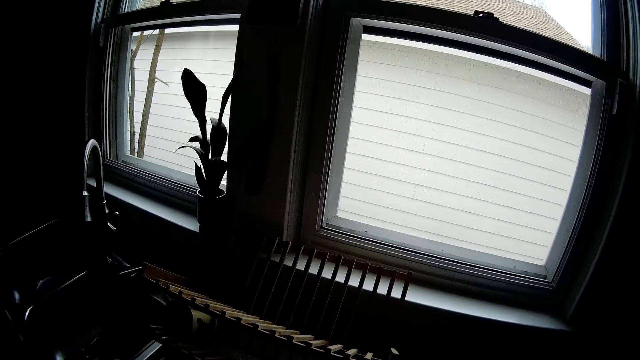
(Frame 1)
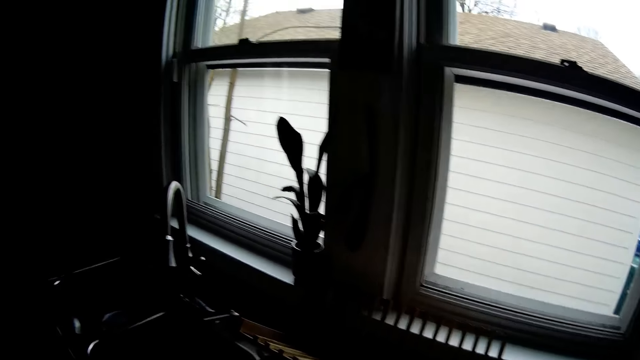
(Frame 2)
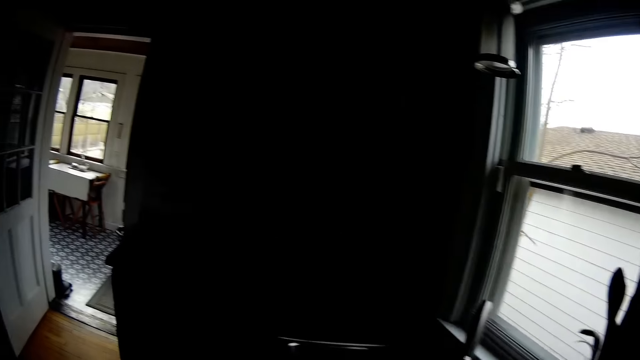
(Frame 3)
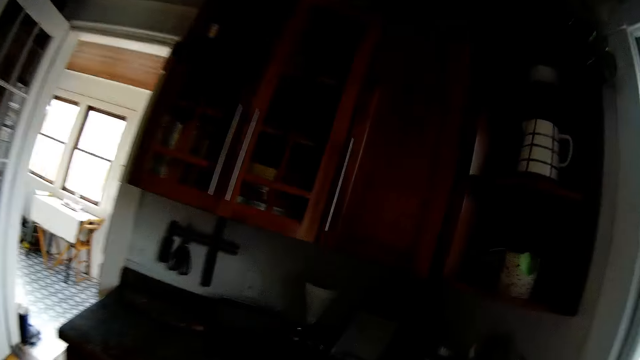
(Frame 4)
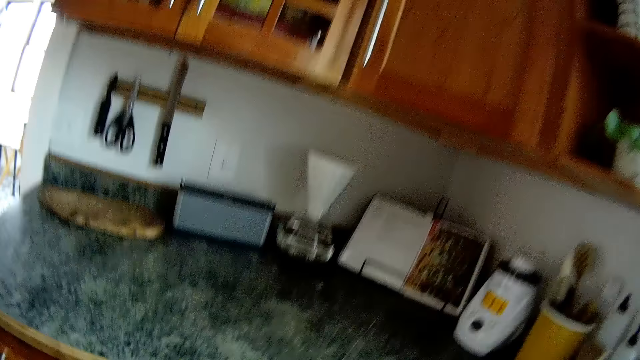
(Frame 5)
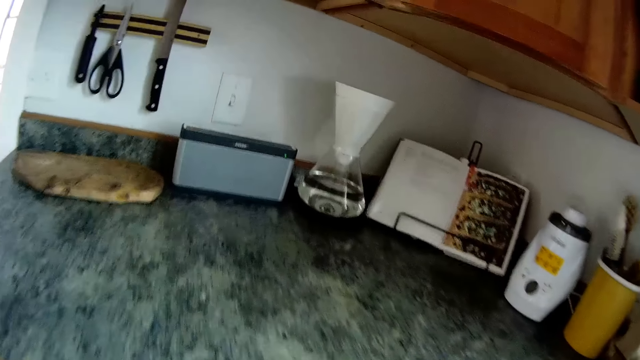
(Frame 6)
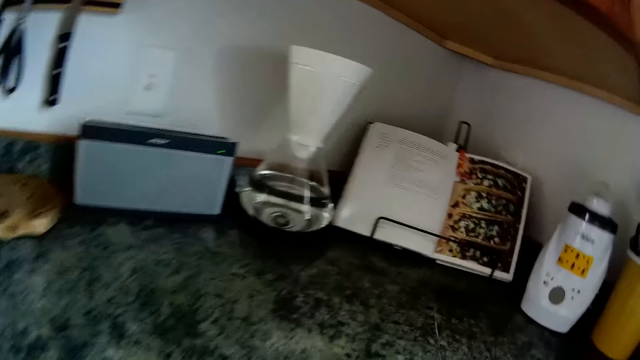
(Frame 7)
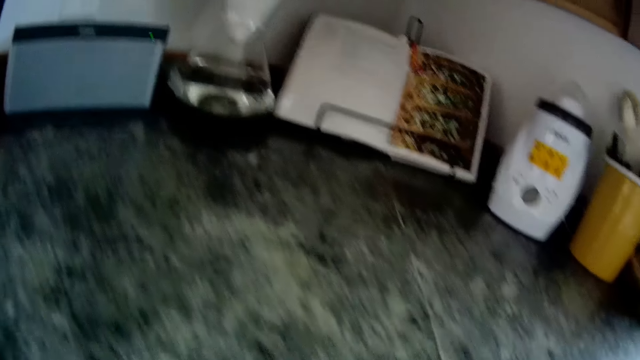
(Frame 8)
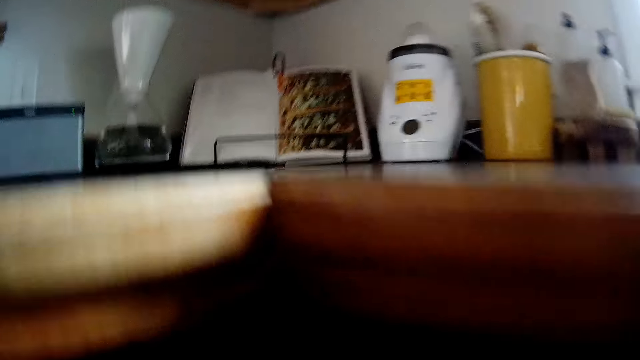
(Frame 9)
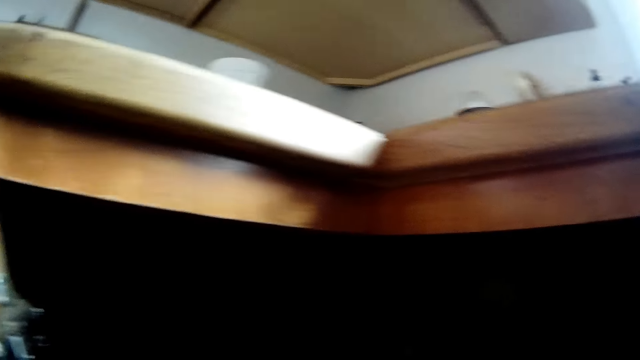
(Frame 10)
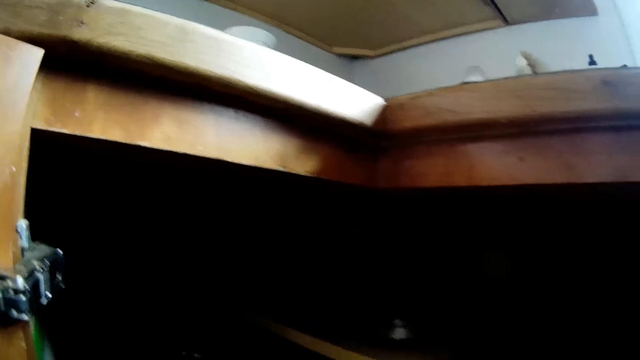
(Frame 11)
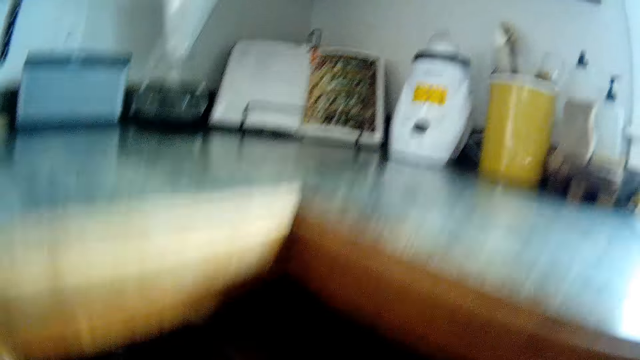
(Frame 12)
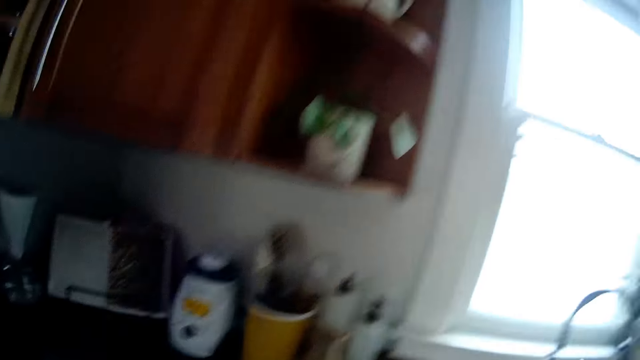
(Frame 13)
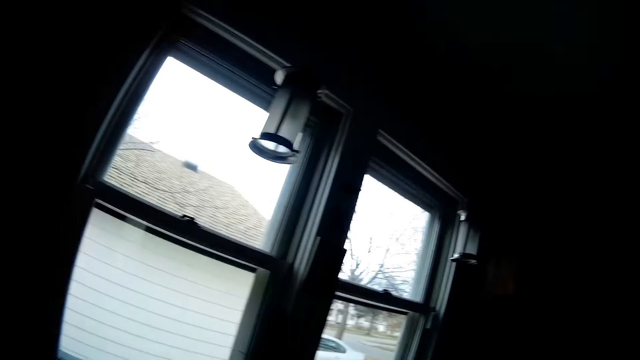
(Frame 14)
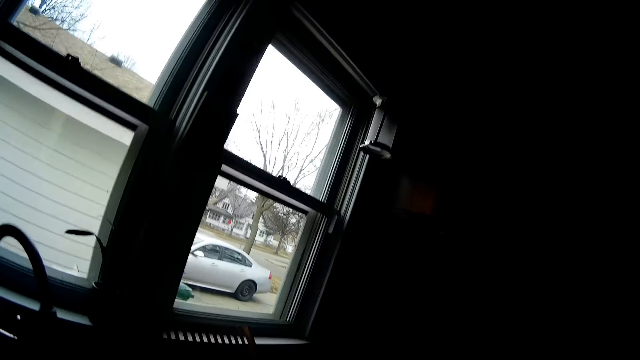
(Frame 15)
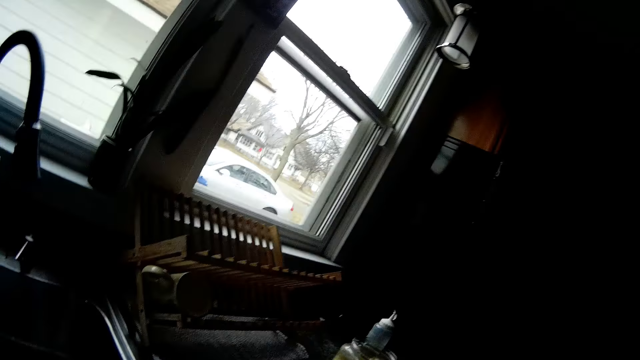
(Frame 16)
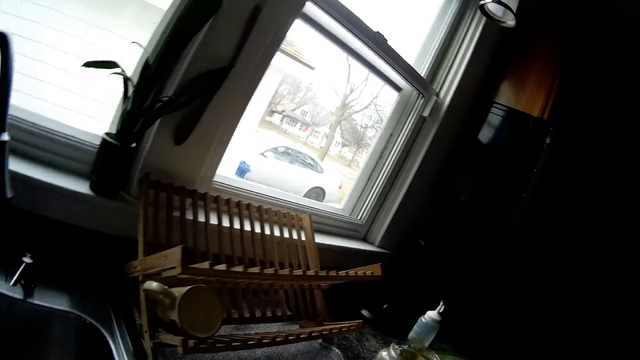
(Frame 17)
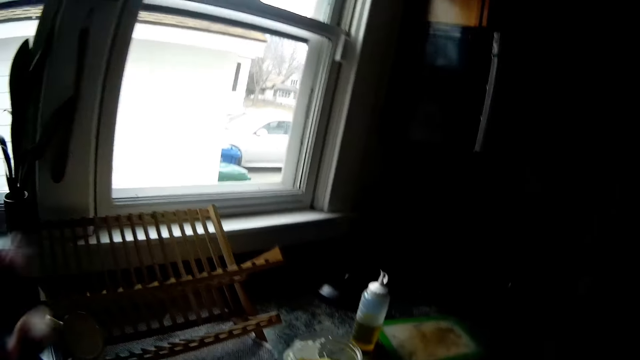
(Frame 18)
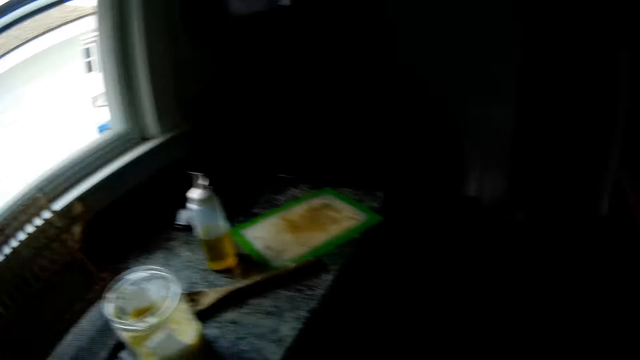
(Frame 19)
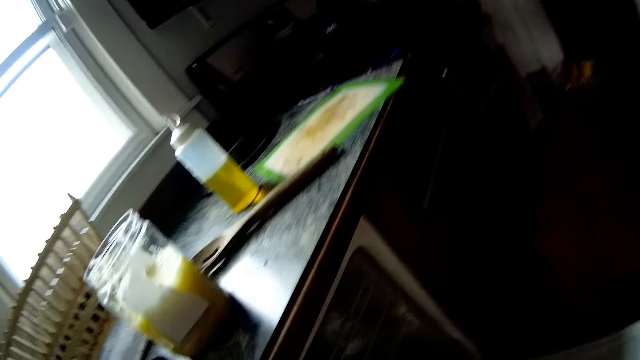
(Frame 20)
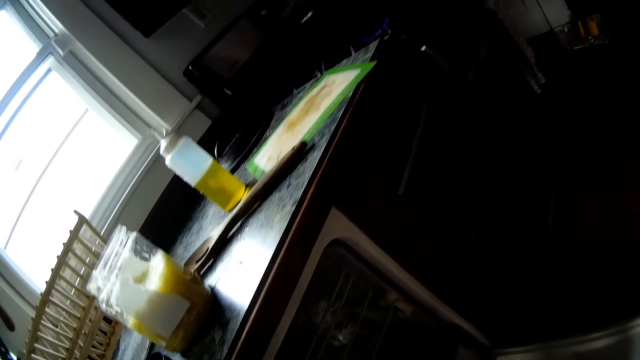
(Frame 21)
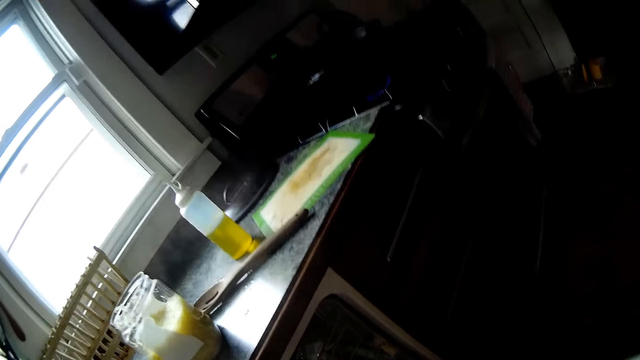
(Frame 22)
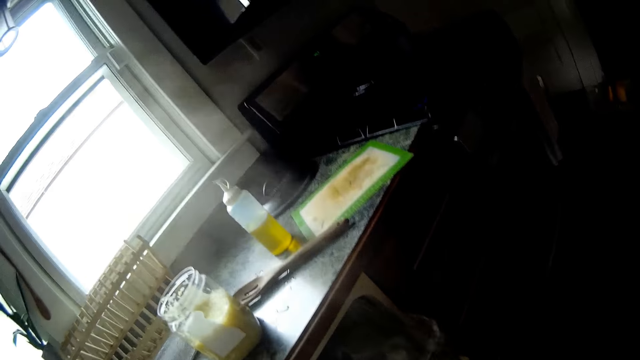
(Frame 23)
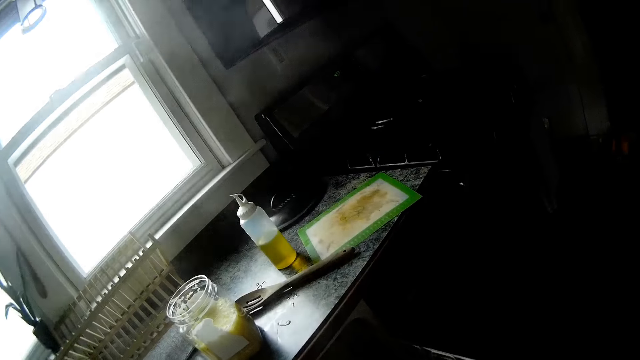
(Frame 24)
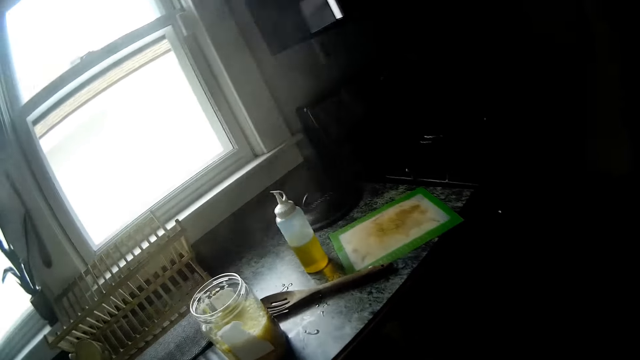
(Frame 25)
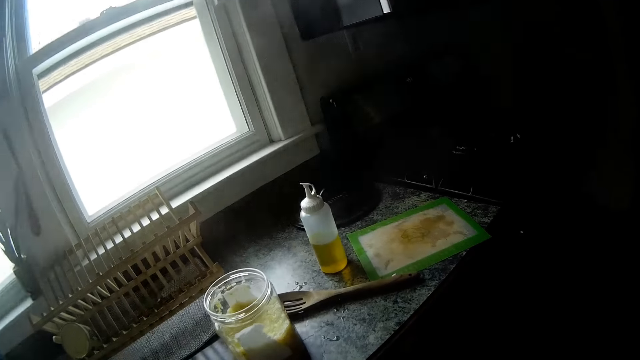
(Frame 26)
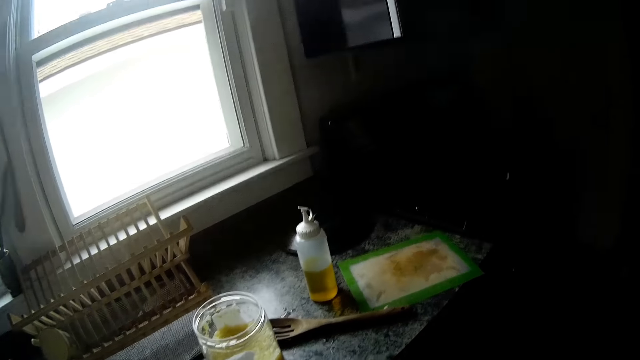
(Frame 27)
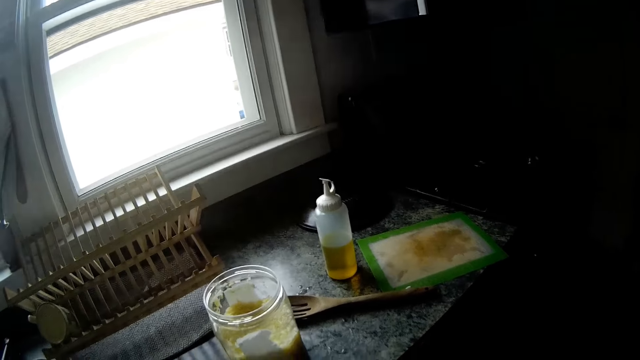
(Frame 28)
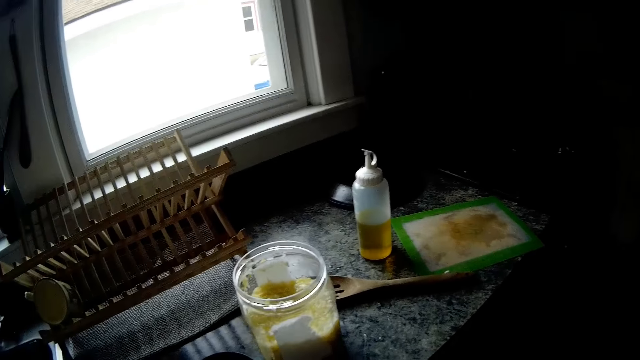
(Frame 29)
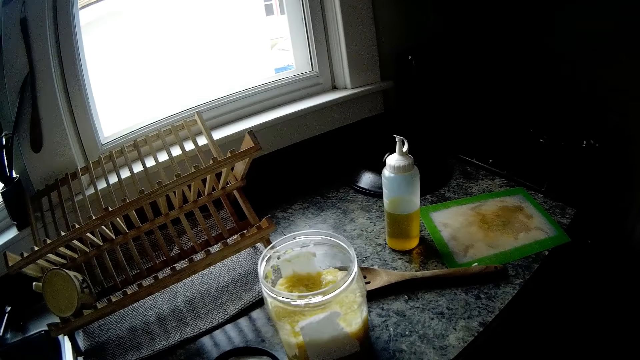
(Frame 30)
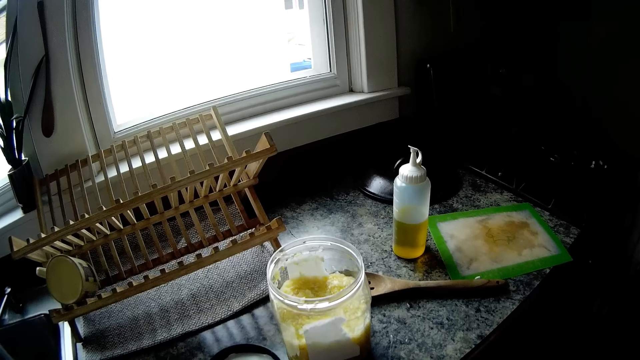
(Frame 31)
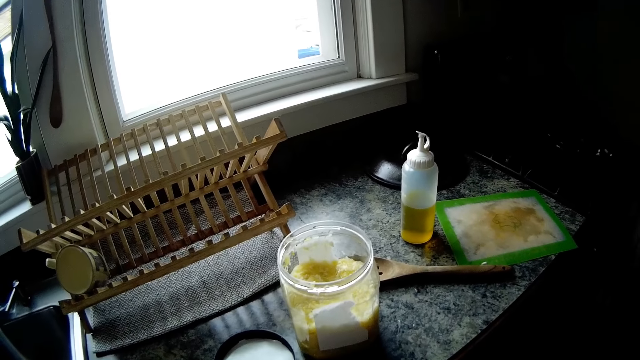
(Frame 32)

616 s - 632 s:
The camera wearer touches her camera with her left hand. She pulls out an oven pan from an oven with her right hand.

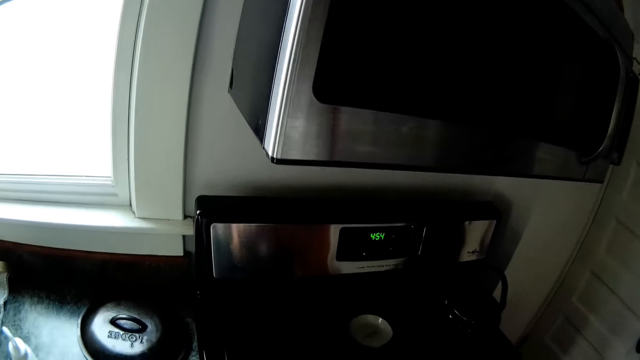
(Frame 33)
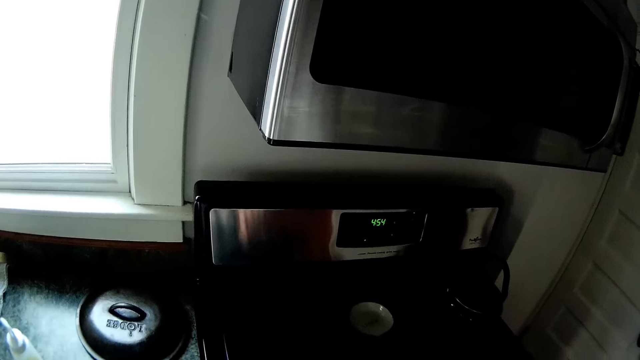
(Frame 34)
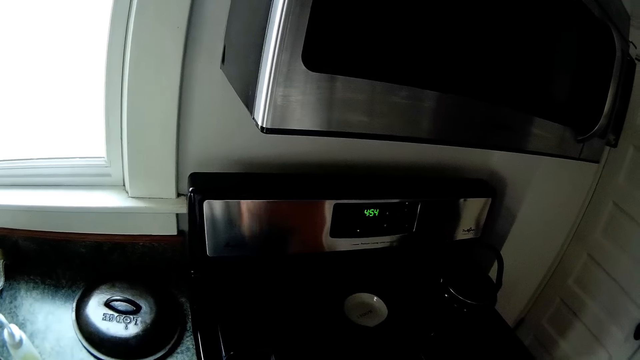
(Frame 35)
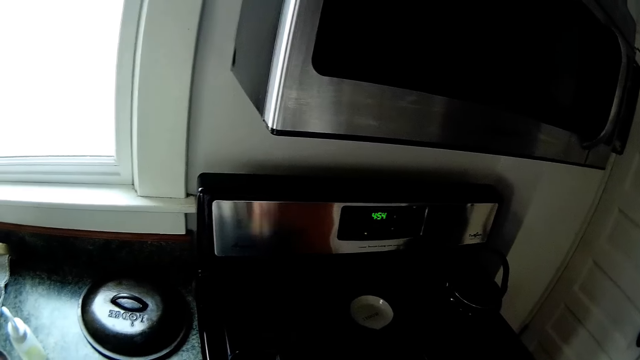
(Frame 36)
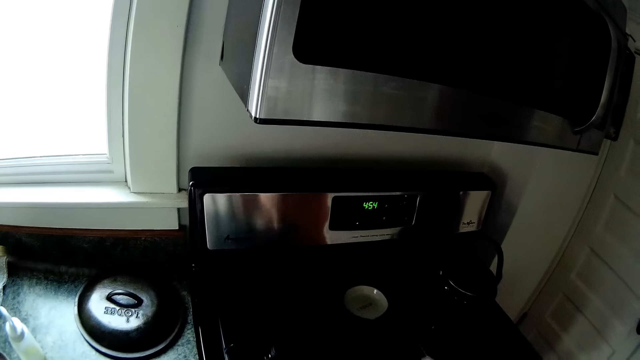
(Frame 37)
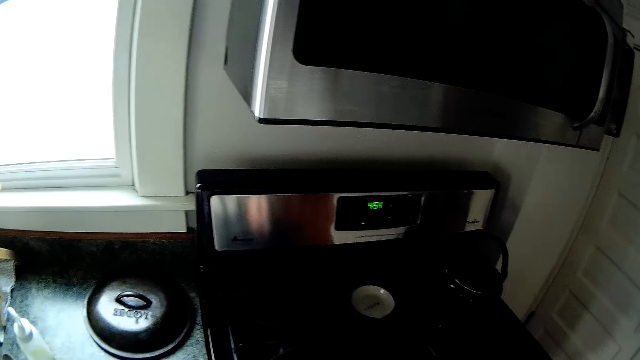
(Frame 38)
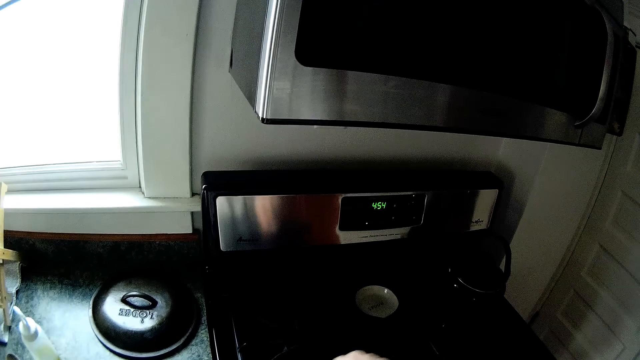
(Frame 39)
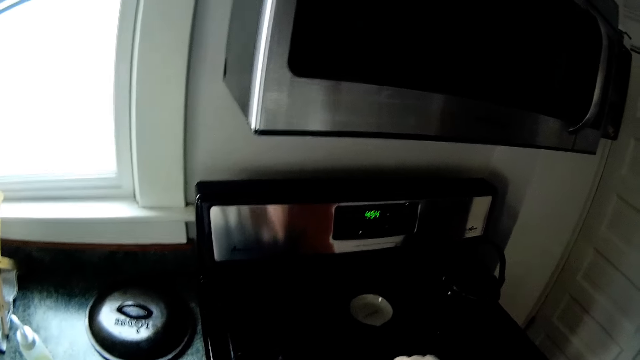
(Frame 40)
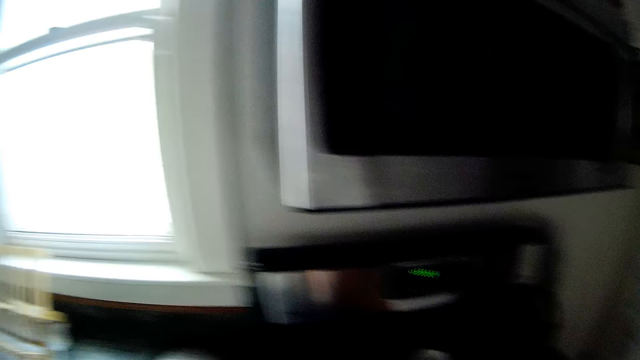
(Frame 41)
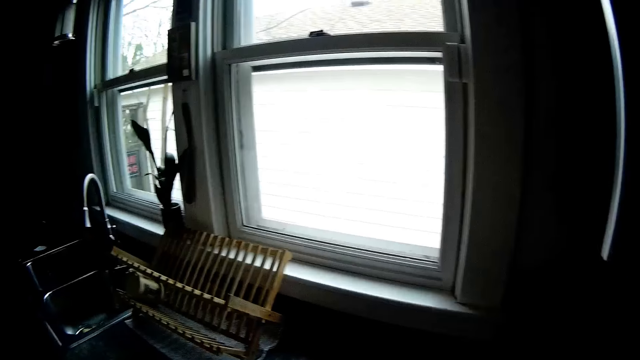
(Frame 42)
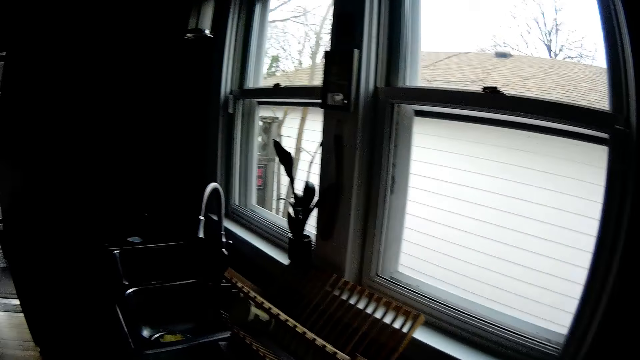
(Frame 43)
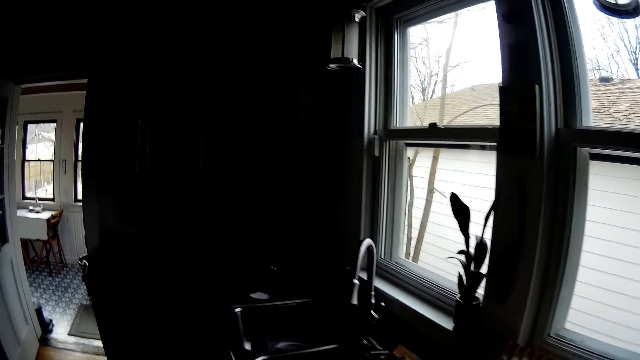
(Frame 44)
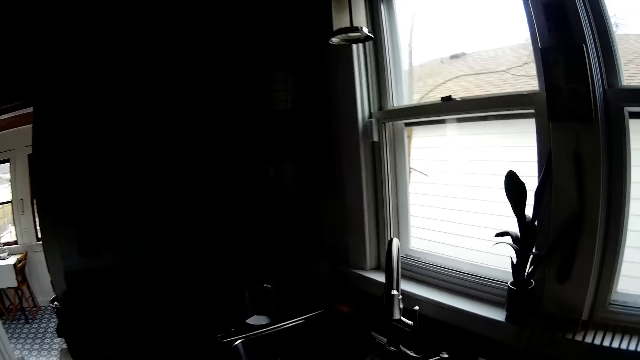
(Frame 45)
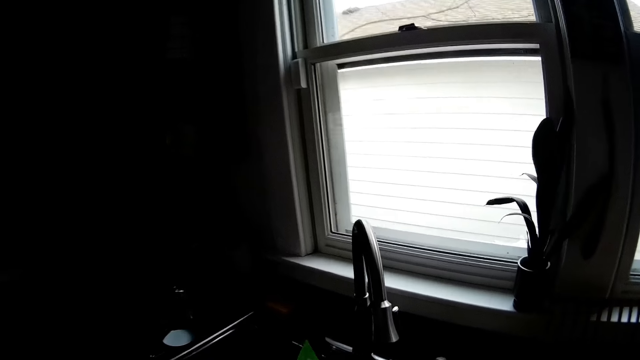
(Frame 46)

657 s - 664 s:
The camera wearer stirs the food in the pan with the wooden spatula in her right hand. She looks around. She holds a plastic bag in her right hand.
